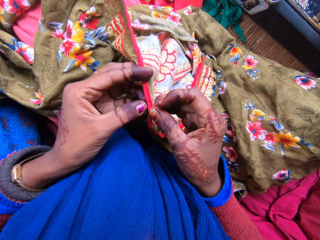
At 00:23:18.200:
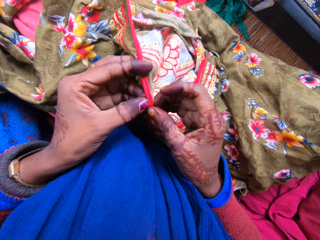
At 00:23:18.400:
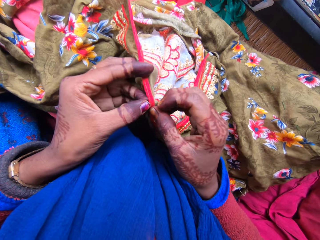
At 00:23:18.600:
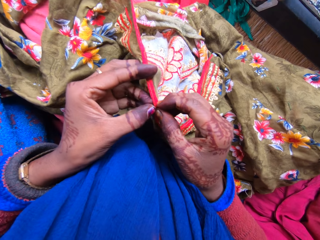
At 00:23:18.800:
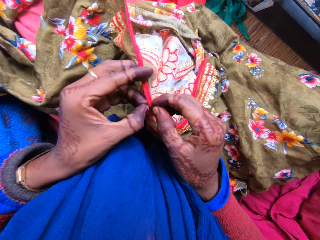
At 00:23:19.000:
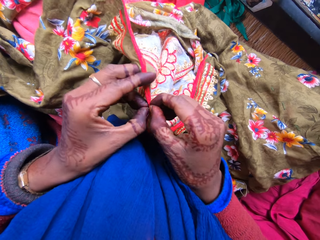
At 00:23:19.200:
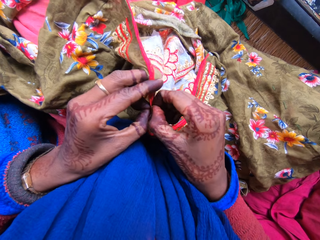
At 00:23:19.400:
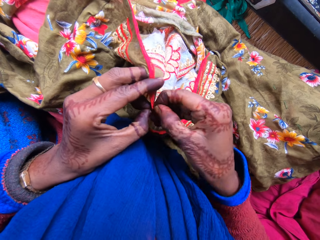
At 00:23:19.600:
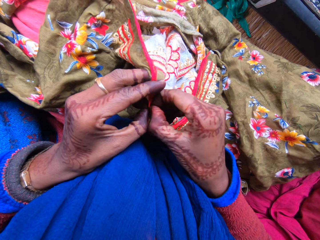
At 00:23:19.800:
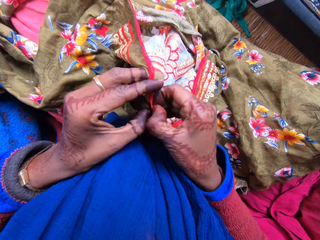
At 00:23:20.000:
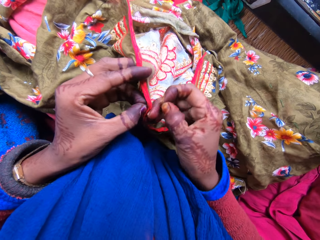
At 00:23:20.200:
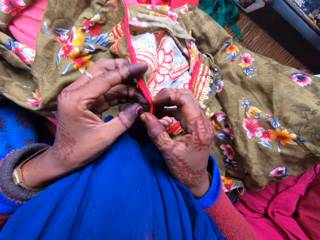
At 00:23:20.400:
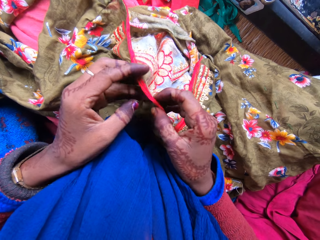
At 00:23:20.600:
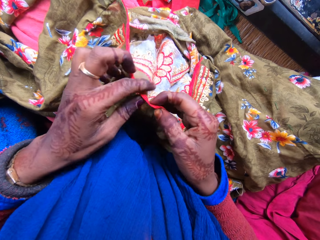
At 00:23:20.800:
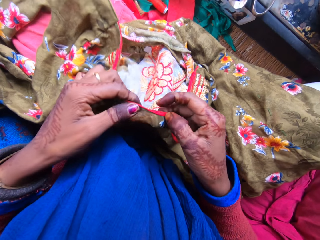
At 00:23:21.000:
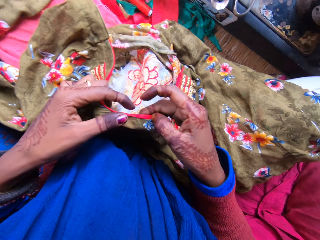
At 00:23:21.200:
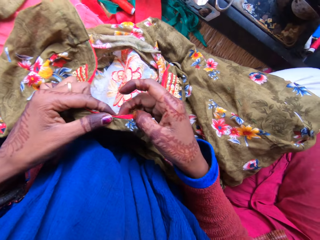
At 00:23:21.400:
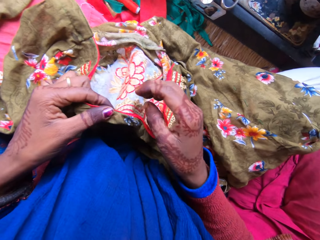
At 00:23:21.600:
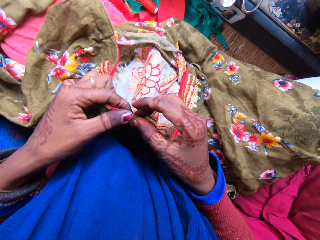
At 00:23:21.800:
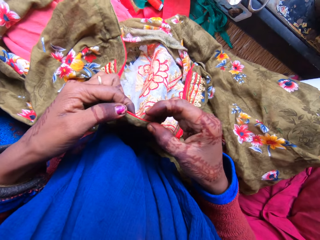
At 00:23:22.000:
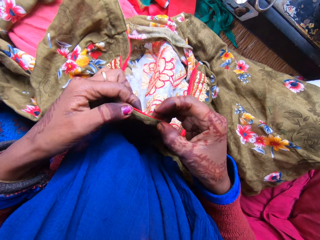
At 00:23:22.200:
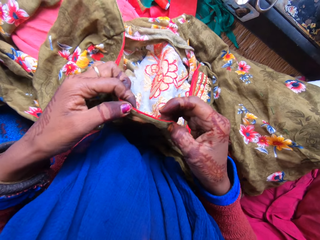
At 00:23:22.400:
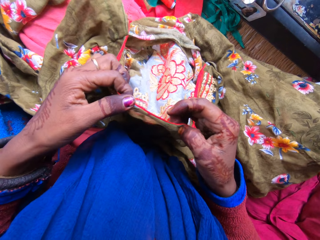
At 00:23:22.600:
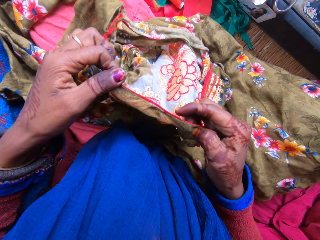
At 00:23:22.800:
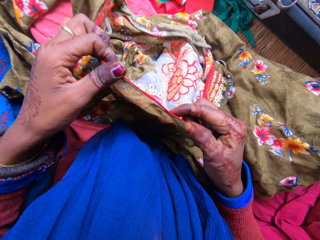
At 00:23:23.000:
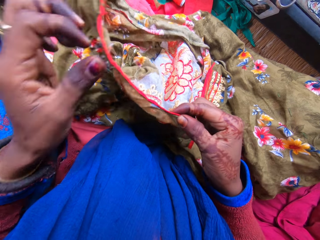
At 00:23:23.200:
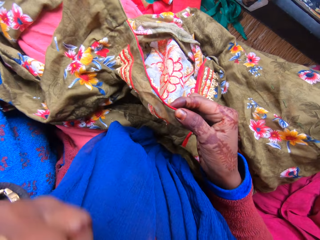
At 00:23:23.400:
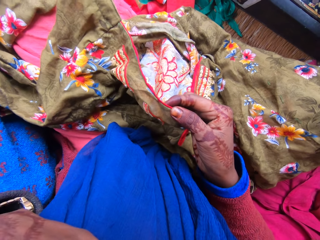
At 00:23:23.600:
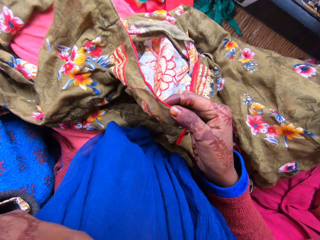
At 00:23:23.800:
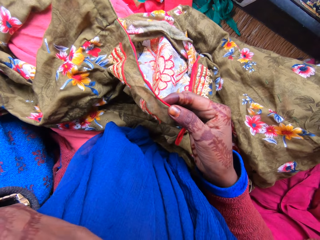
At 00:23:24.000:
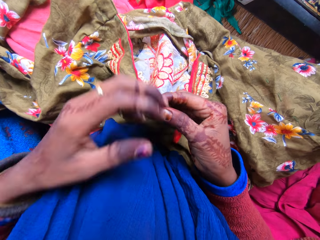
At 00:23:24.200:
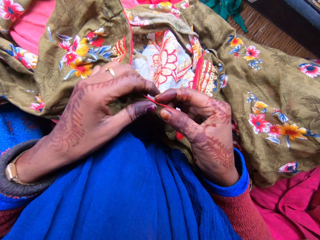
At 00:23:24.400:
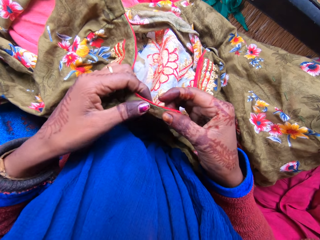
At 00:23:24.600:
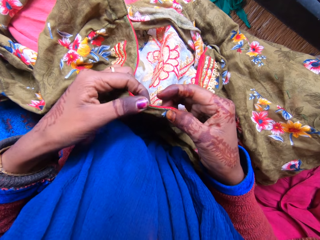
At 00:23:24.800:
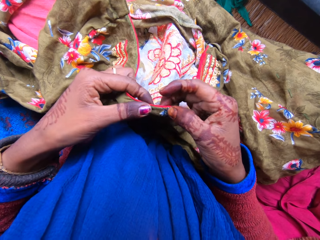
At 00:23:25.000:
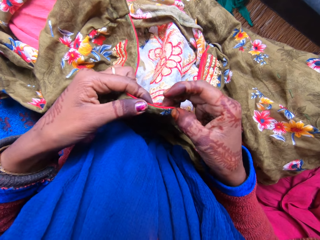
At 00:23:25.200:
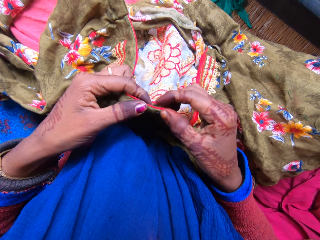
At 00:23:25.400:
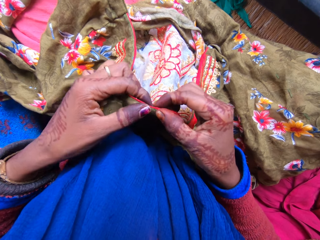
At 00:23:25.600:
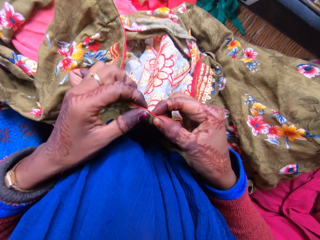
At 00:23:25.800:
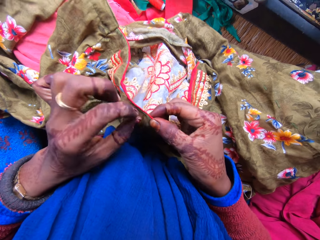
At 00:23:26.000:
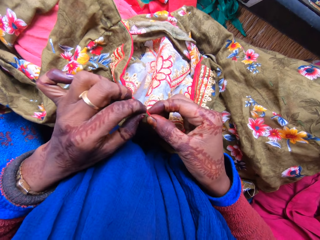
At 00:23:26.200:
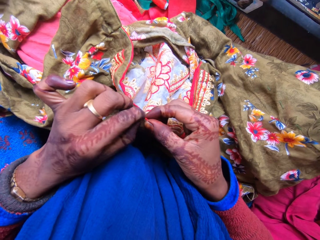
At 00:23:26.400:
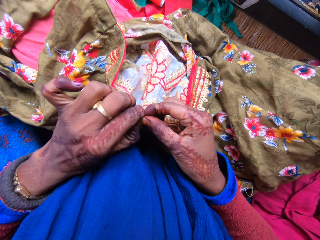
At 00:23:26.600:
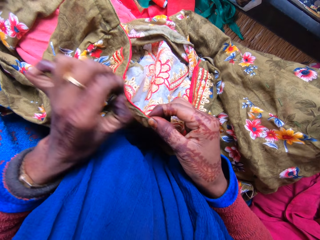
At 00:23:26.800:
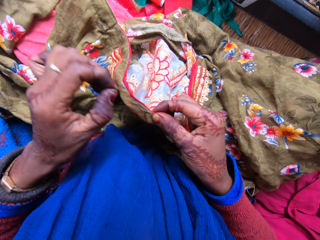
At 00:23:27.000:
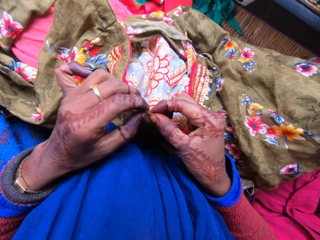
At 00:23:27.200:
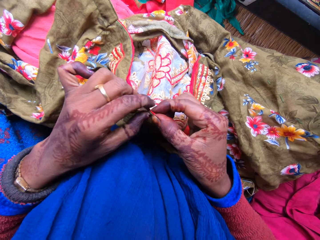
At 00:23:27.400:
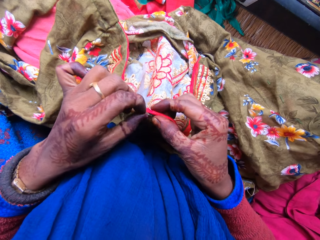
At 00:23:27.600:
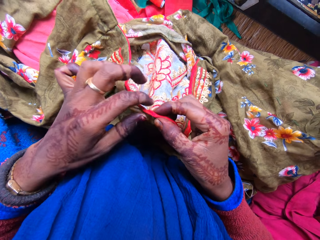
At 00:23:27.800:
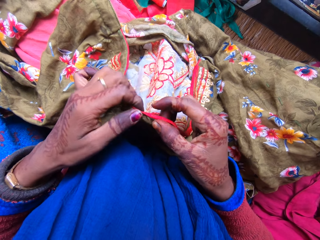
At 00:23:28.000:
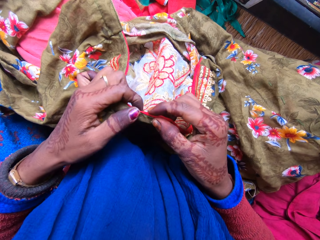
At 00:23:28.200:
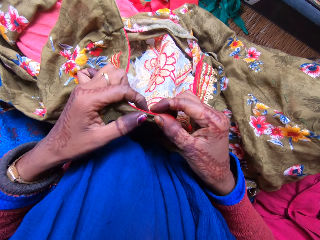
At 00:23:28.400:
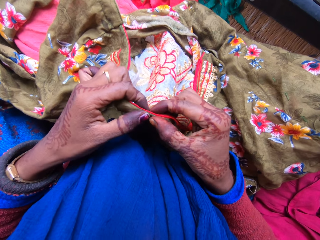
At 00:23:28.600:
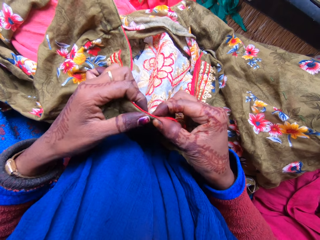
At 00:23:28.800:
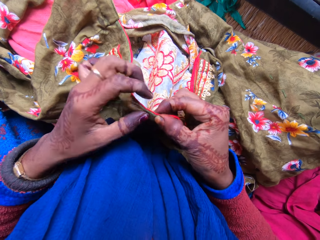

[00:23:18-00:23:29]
The camera wearer holds the cloth with both her hands. She pulls on the thread with her hand. She spits. She talks to a woman. She raises her hand towards her face. She touches her face with her left hand. She lowers her hand. She loosens stitches of a dress with both hands. She holds the cloth with both her hands. The woman talks to the camera wearer. The camera wearer pulls on the thread with her hand. She holds the cloth with both her hands. The woman talks to the camera wearer.

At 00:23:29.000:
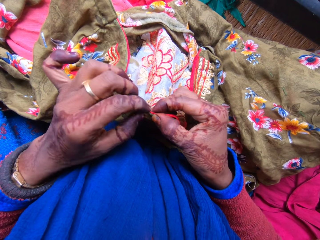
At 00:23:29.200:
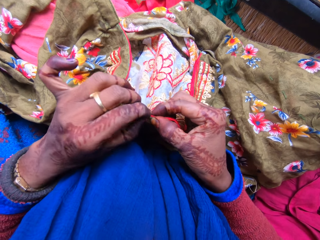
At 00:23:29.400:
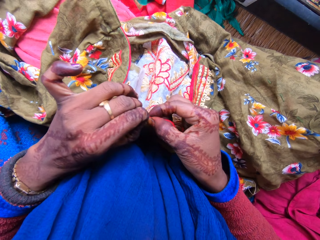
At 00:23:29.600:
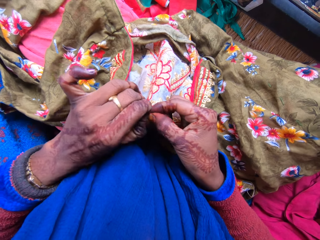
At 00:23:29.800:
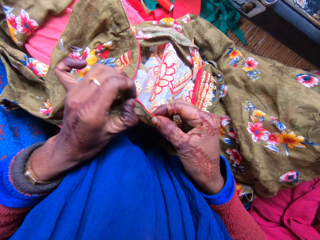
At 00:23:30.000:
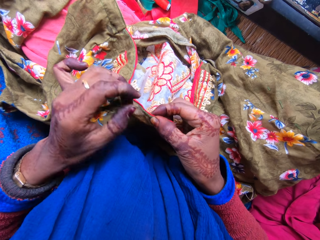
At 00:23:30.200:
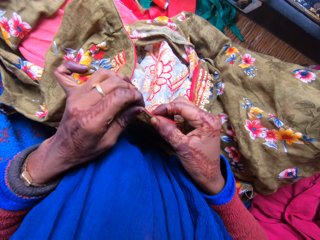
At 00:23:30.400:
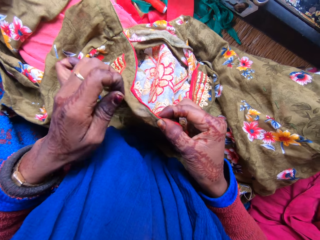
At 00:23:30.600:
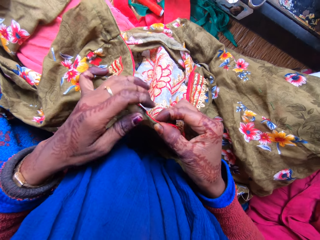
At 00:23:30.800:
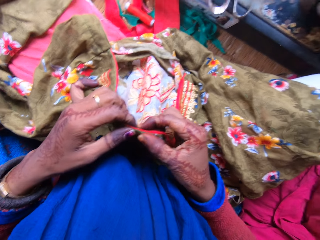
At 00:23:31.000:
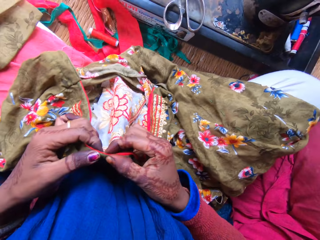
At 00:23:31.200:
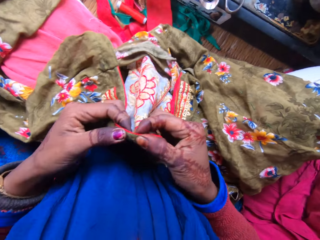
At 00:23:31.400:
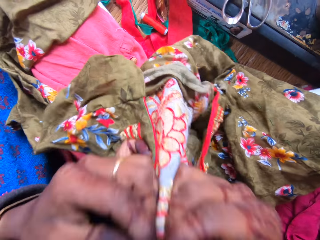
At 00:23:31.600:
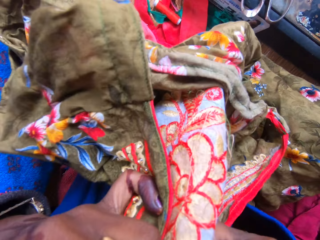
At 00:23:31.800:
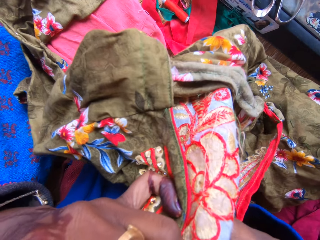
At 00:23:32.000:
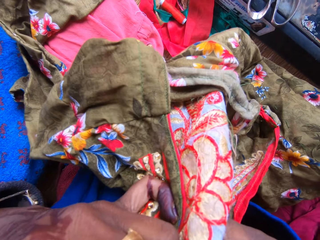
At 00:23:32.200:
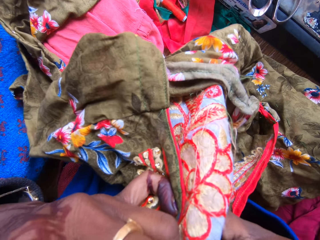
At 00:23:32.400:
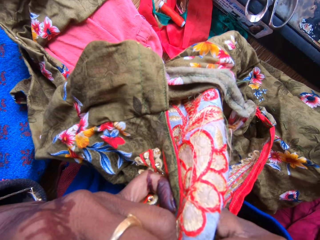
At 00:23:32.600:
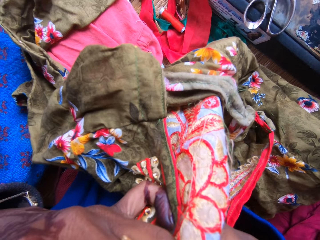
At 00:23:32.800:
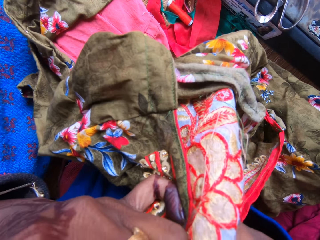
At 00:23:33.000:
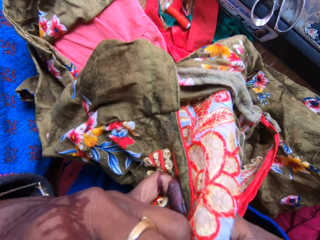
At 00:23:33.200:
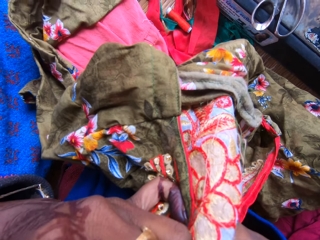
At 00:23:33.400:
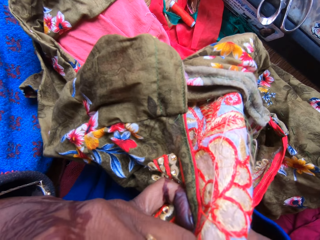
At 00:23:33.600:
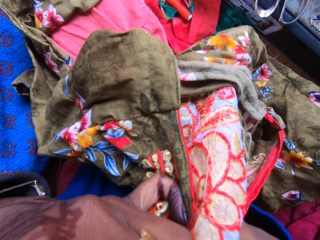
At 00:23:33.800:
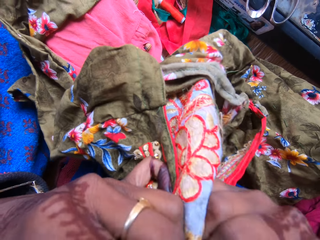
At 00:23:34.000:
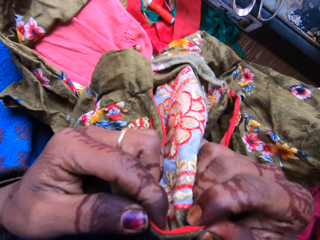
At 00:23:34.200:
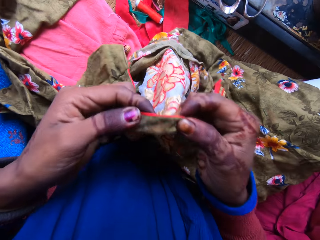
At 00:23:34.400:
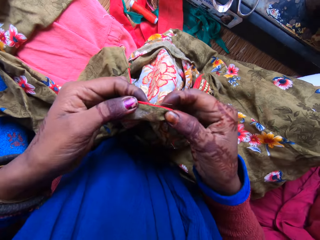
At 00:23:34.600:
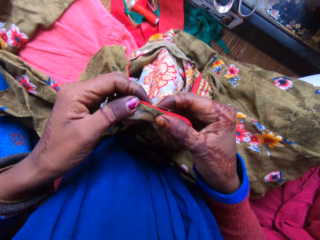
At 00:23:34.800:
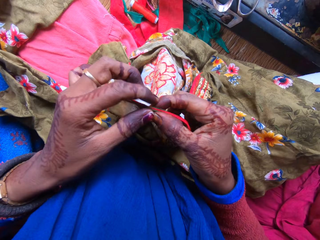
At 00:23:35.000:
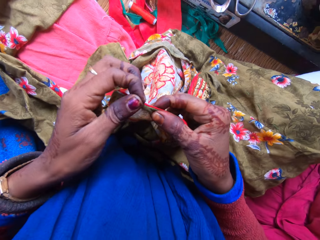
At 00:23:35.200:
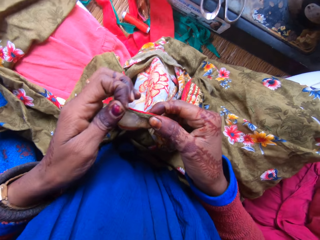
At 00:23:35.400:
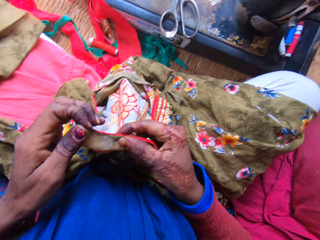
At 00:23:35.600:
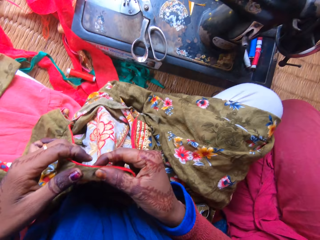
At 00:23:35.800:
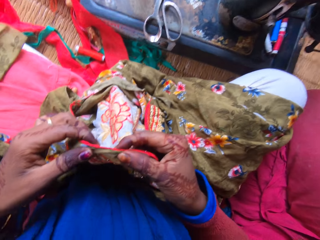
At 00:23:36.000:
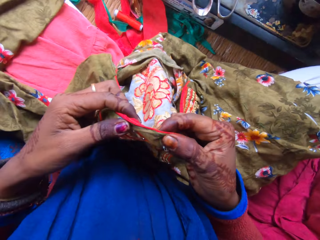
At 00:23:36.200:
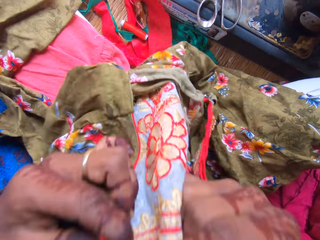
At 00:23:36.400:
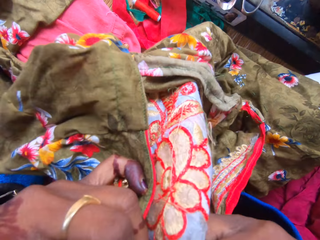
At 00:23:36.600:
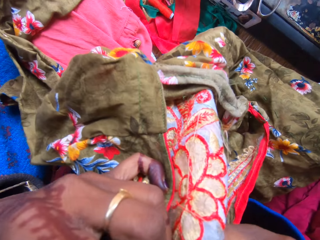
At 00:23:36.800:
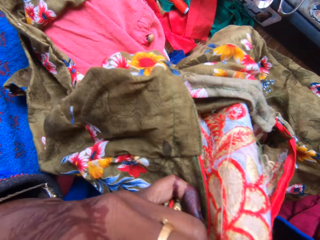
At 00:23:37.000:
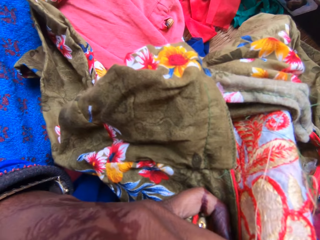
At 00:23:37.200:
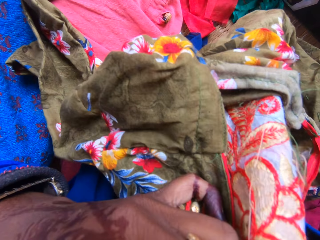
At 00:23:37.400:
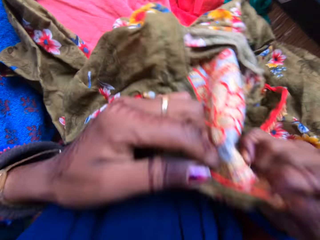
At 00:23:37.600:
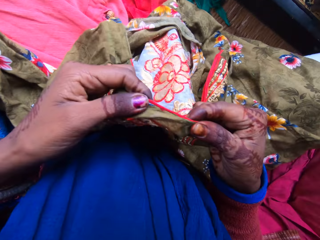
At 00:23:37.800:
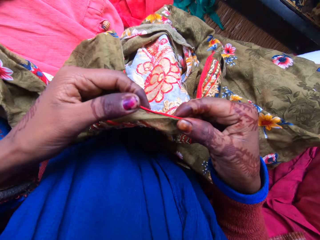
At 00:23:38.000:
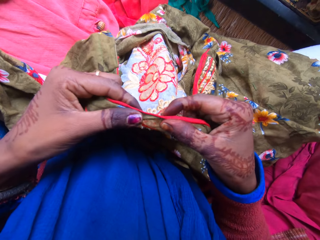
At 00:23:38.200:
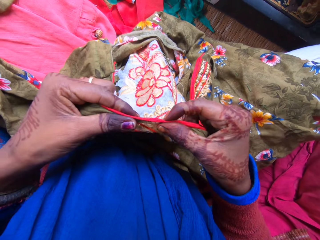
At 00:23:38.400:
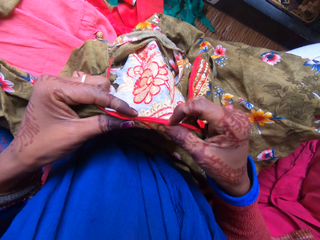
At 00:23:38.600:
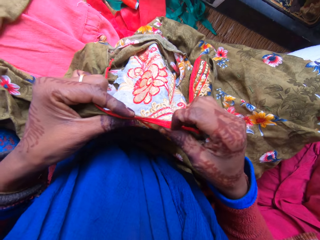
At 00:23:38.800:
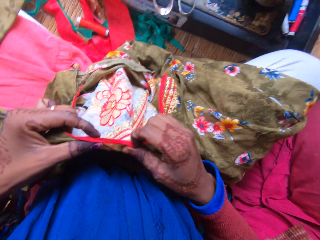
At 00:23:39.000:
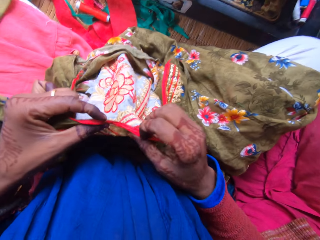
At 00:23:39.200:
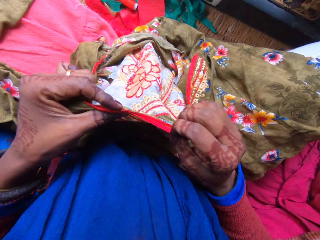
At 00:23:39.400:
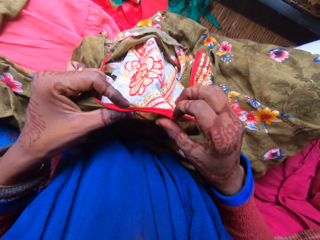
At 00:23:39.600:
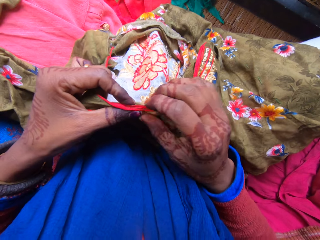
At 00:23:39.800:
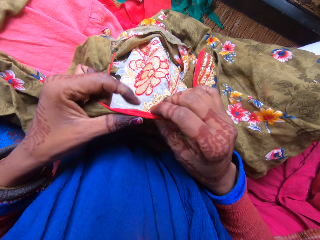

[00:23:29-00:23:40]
The camera wearer pulls on the thread with her hand. She holds the cloth with both her hands. She spits. She moves the cloth towards her face. She cuts the thread with her teeth. She lowers the cloth. She pulls on the thread with her hand. She spits. She moves the cloth towards her face. She cuts the thread with her teeth. She lowers the cloth. She stares at the cloth. She spits. She talks to a woman.
